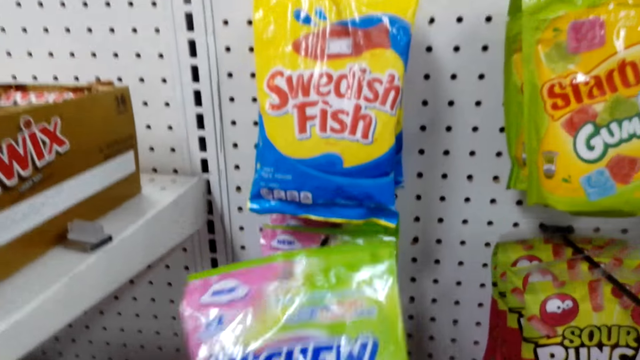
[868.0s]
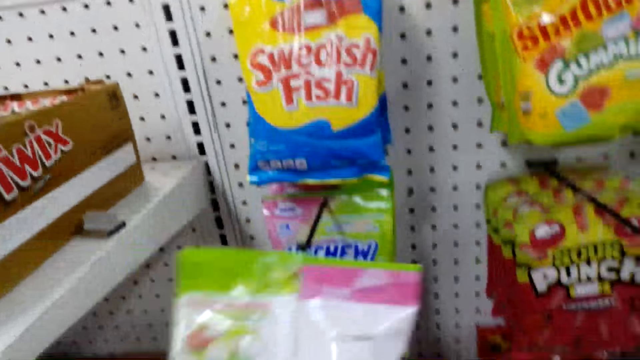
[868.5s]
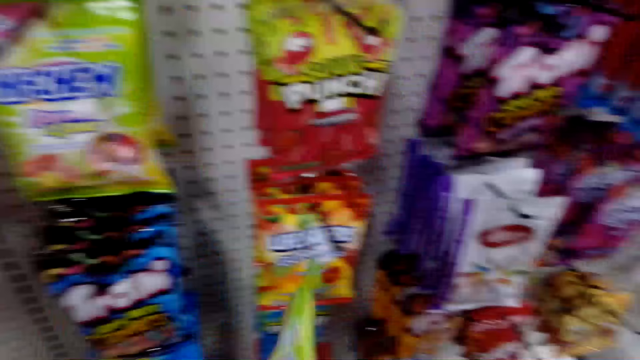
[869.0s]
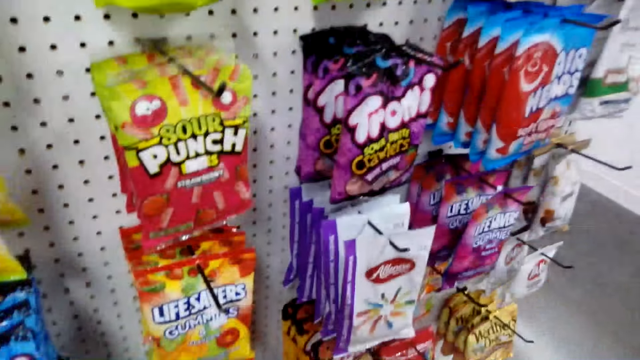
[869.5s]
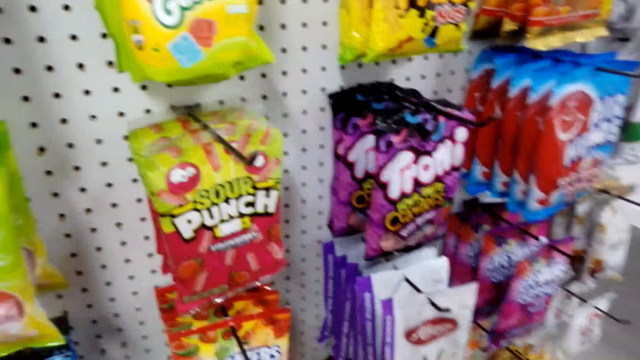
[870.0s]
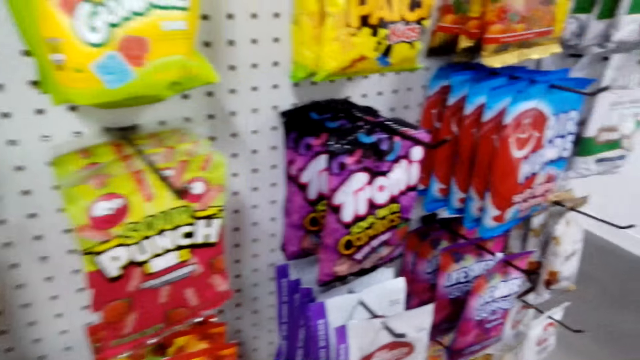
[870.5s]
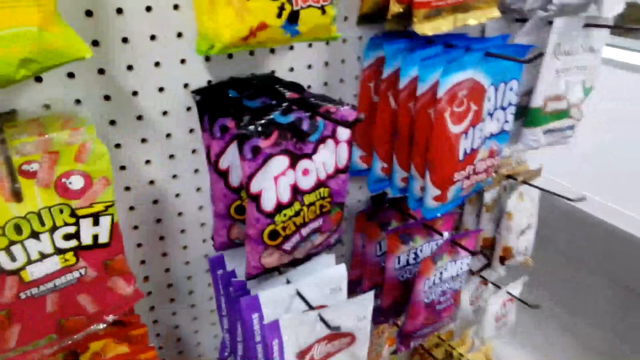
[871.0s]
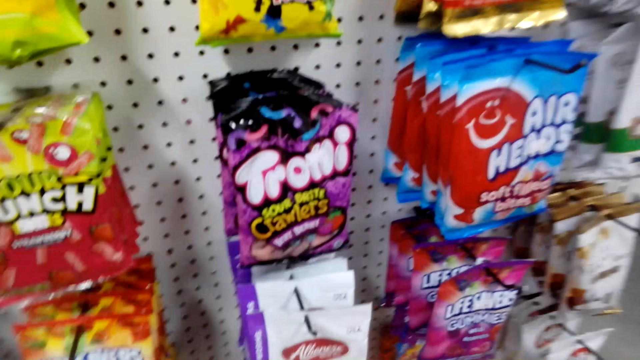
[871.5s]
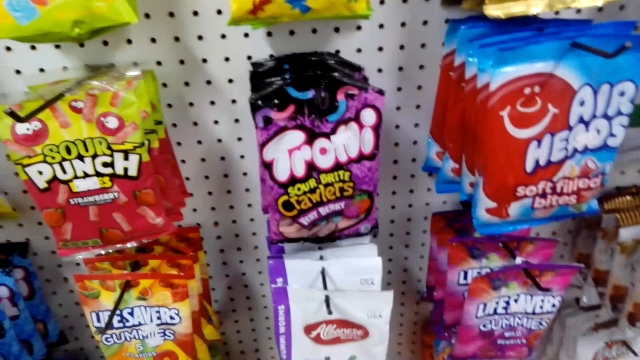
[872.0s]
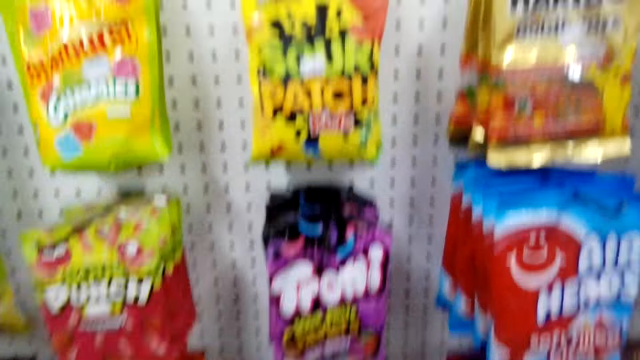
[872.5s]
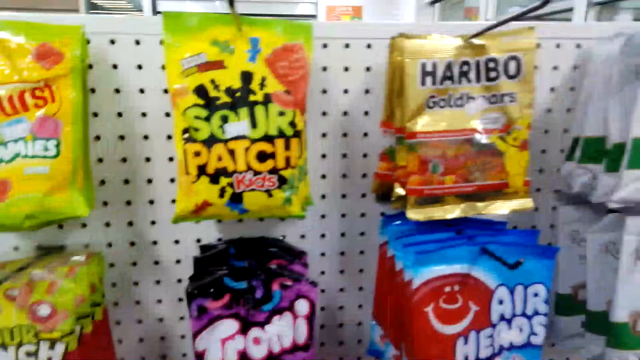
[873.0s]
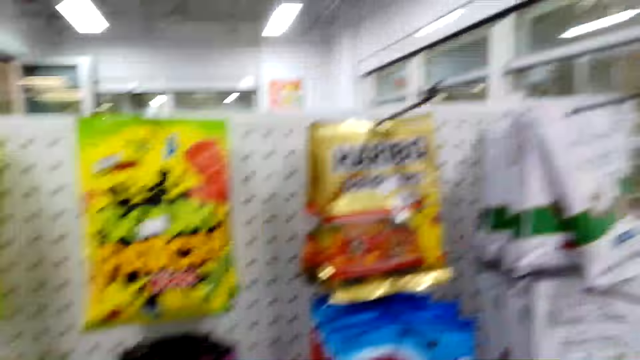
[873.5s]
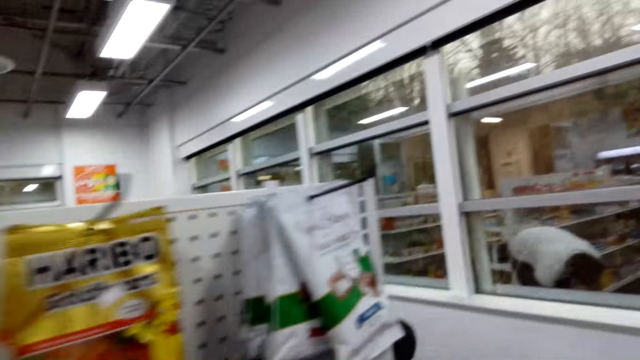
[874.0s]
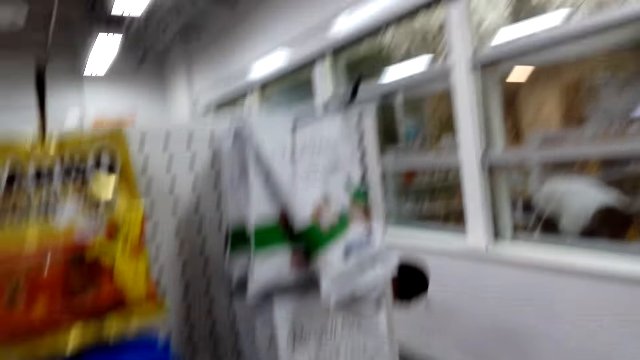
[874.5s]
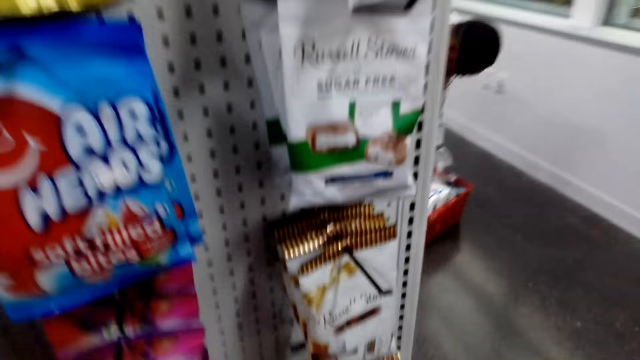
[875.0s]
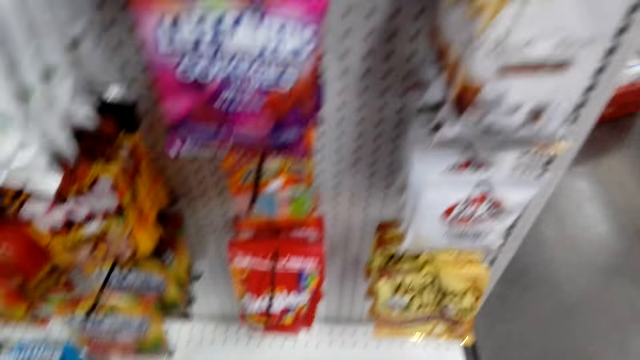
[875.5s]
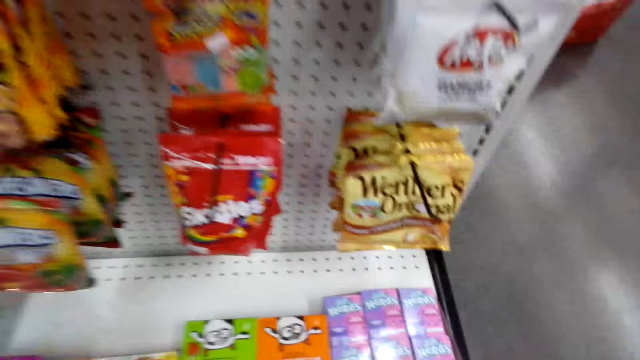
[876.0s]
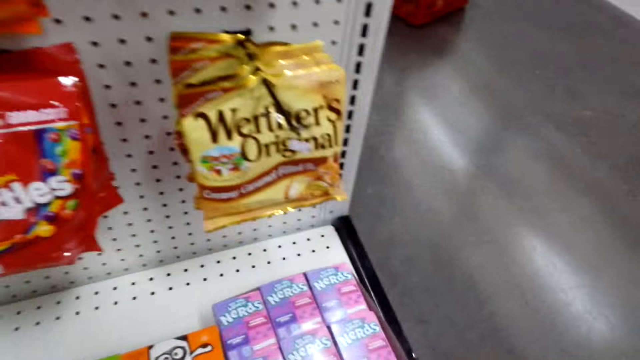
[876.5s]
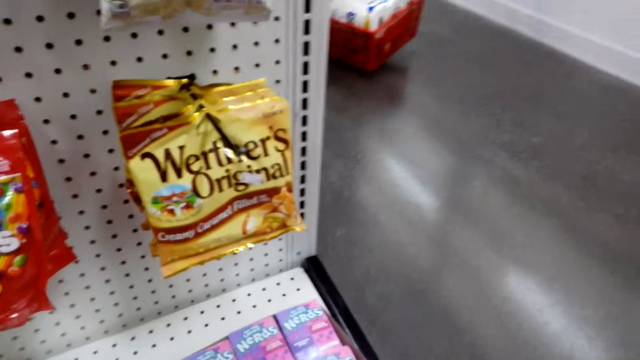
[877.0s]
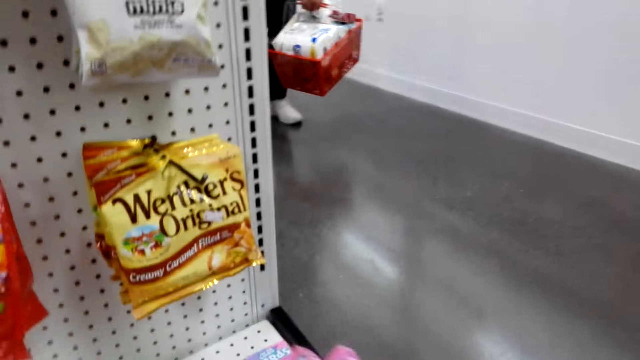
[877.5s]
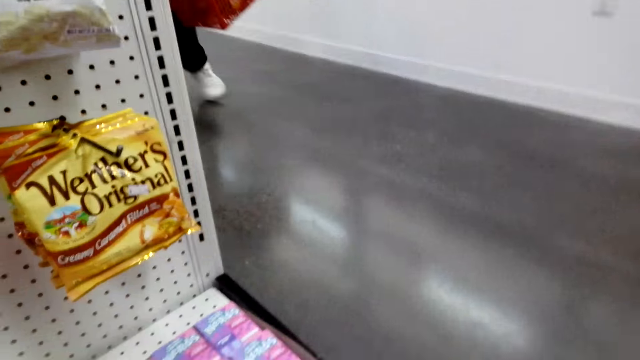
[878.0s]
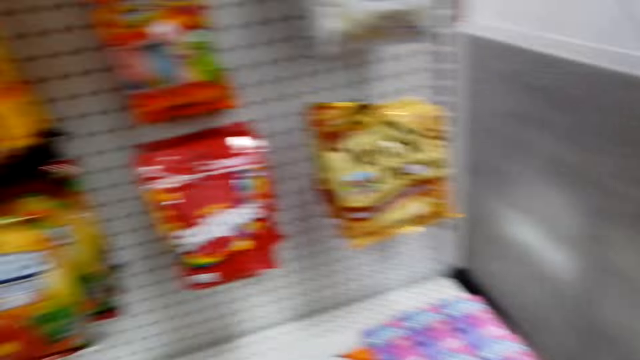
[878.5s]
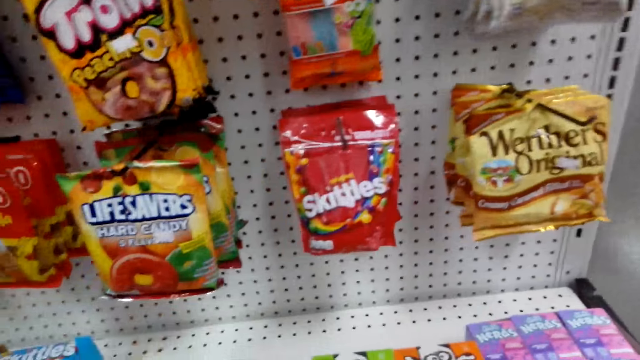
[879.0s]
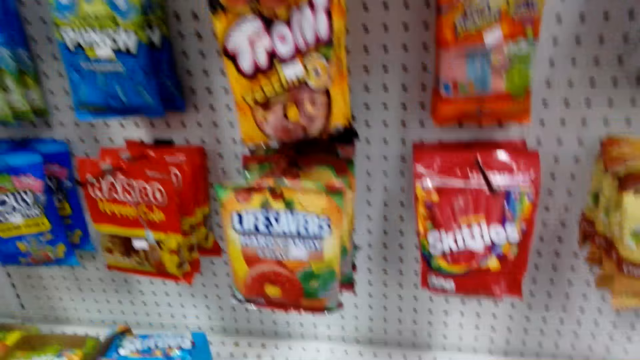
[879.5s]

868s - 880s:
The camera wearer holds something. They put something in the shopping basket. They are picking up a packet of candies. They look around.

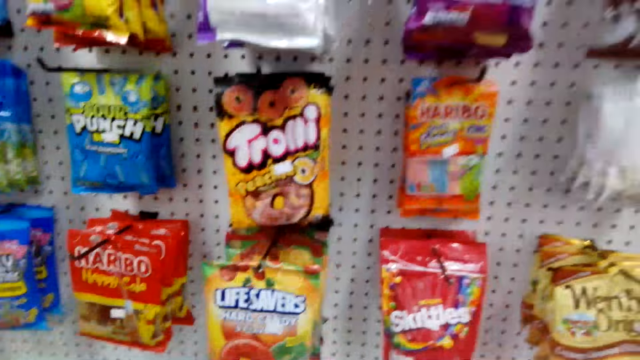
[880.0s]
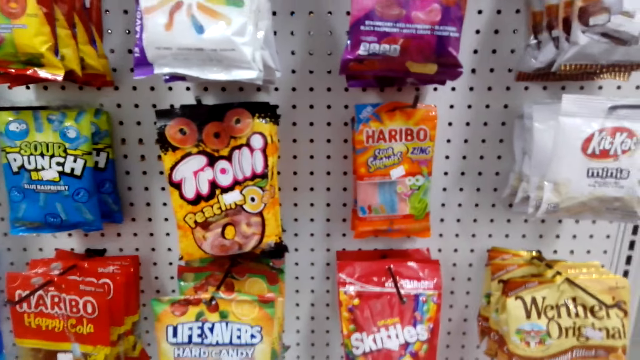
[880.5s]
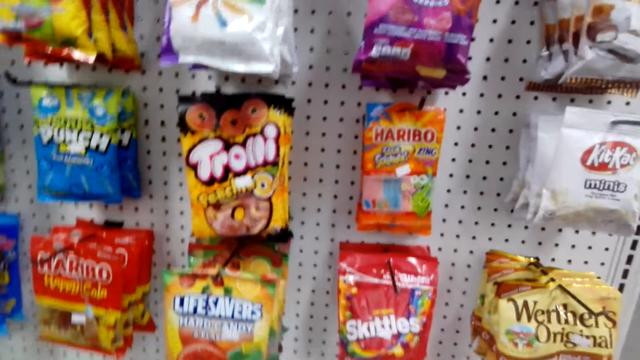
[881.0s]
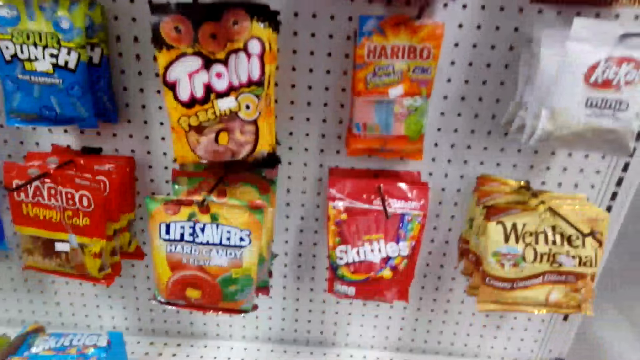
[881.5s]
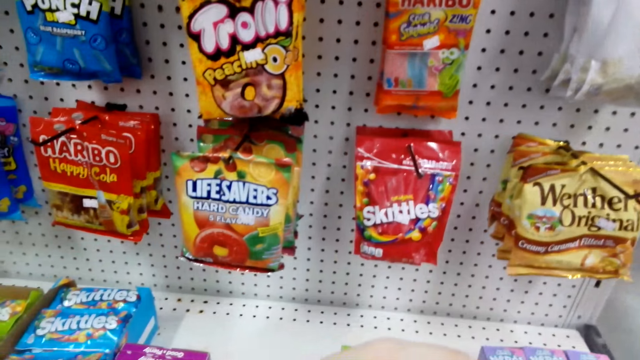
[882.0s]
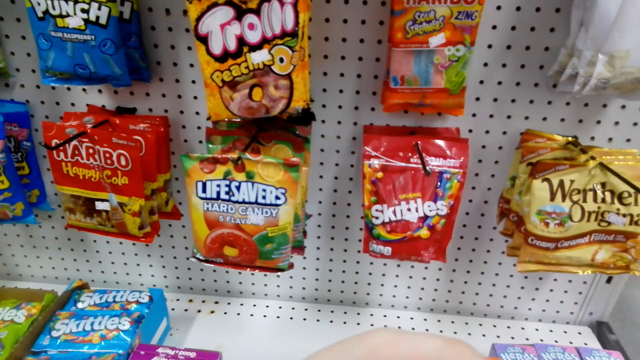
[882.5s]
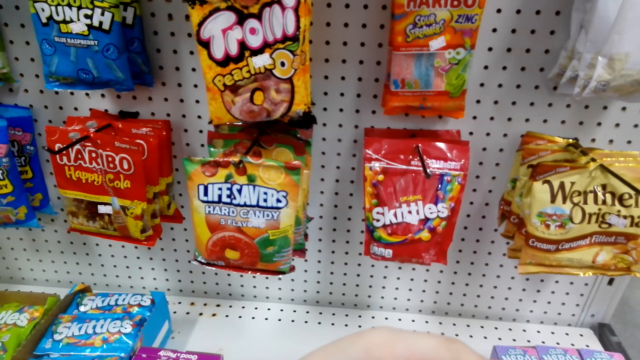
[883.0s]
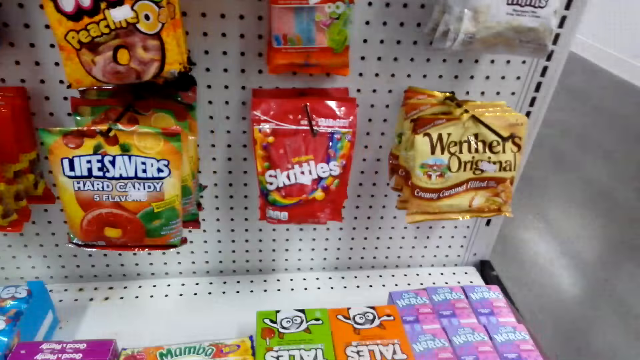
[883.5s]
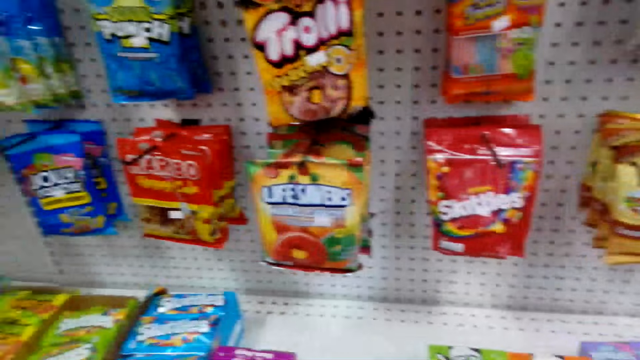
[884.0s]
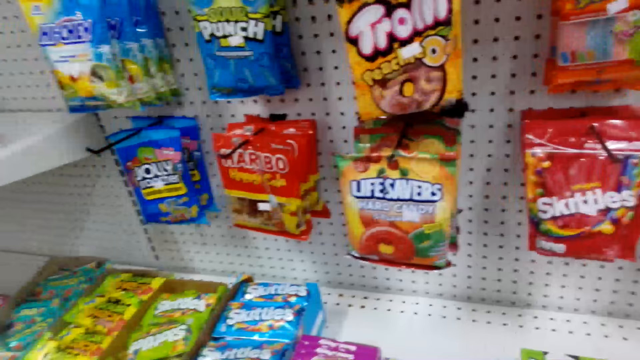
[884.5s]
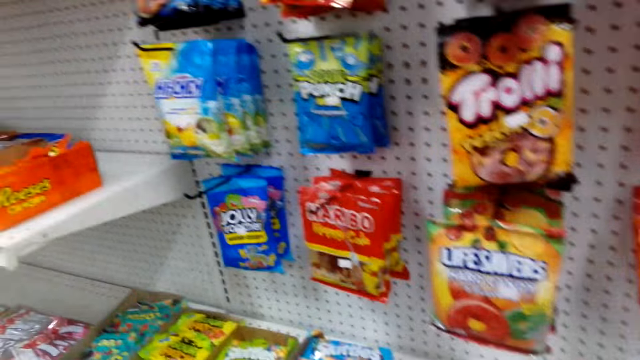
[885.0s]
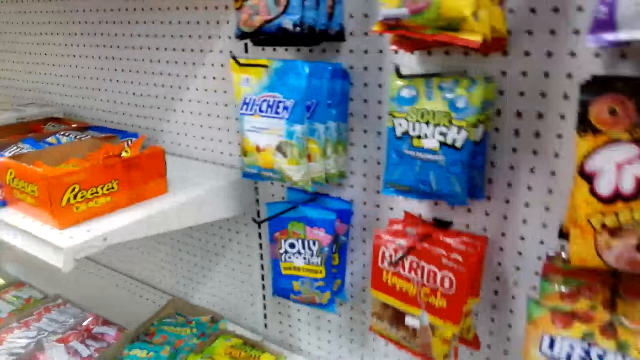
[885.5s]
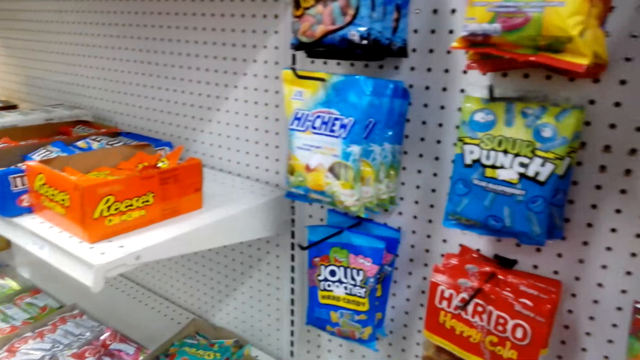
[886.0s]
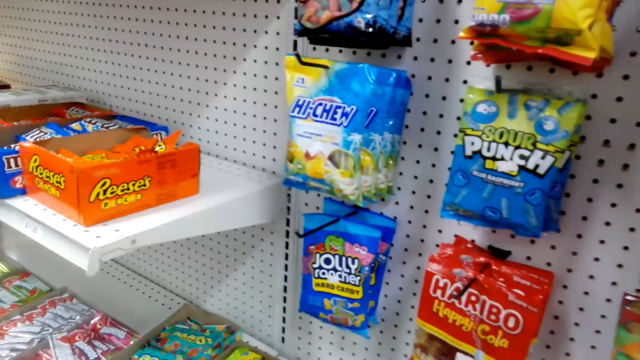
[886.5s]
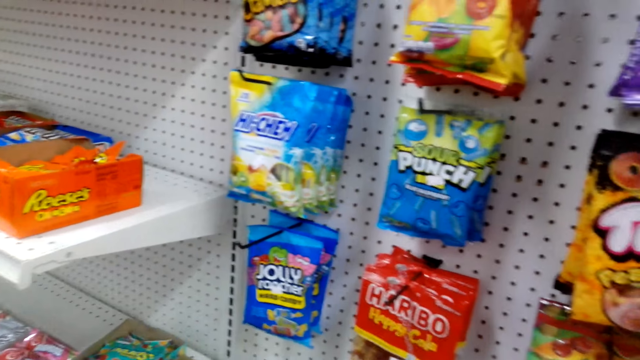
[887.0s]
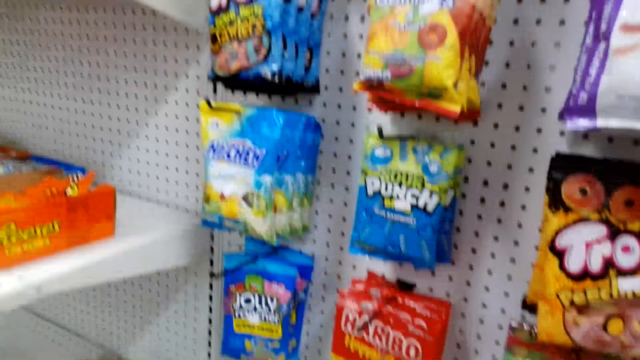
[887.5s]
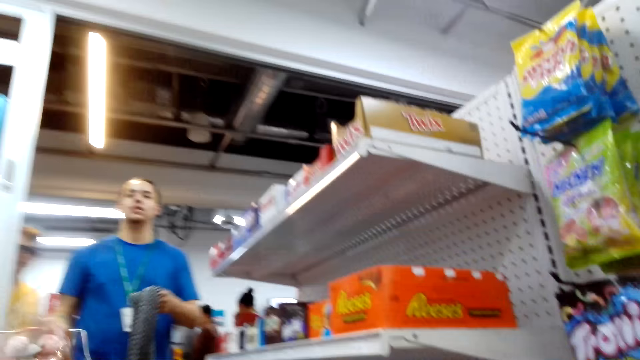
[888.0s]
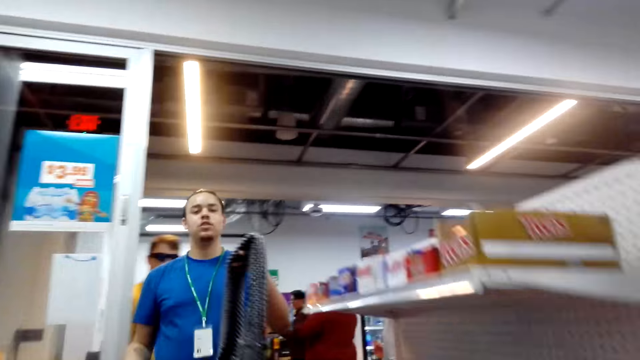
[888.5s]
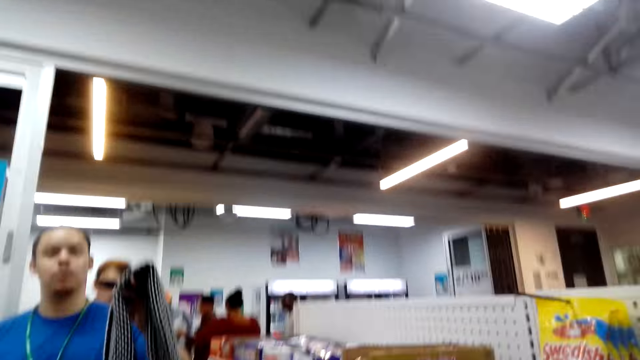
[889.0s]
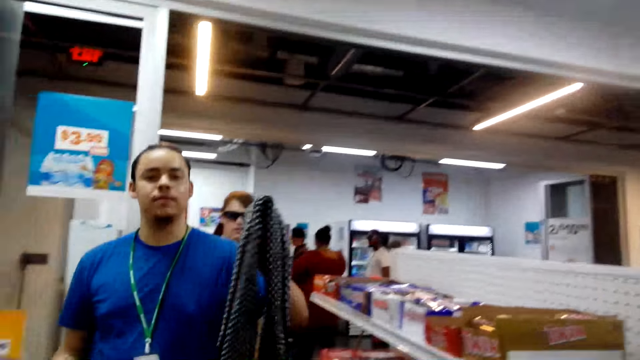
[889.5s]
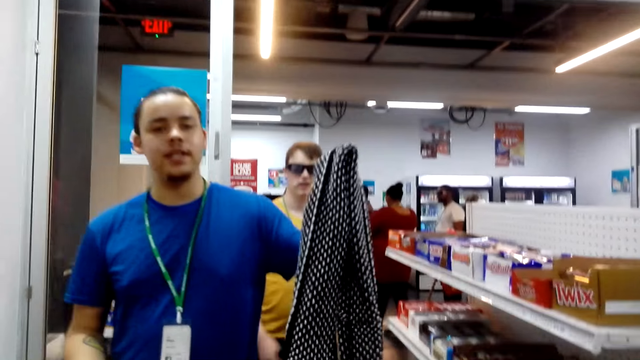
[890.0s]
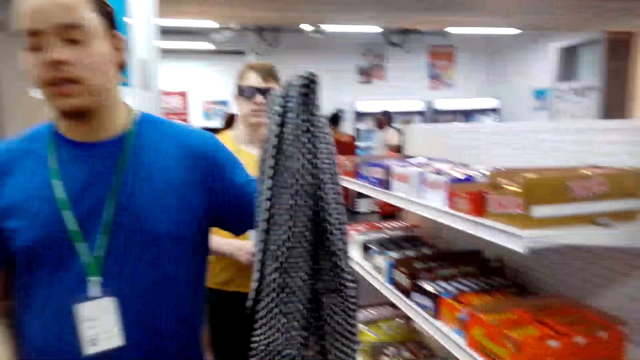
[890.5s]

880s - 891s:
A person appears with a scarf.
